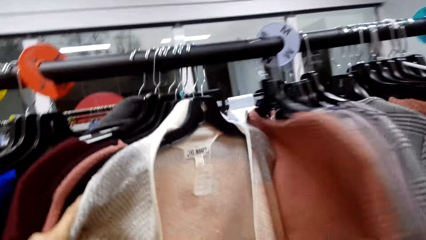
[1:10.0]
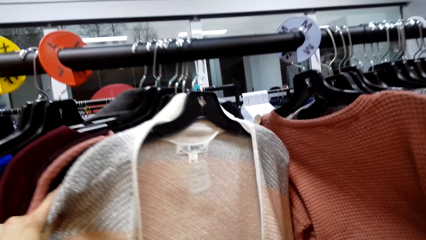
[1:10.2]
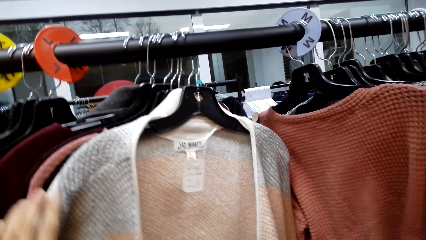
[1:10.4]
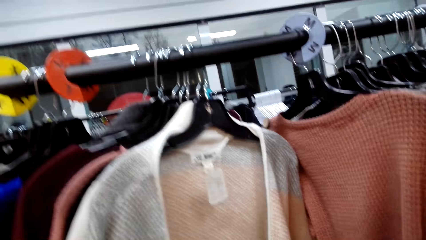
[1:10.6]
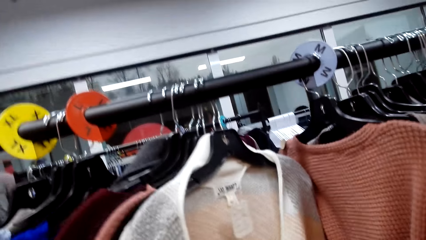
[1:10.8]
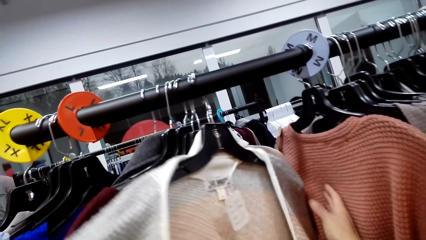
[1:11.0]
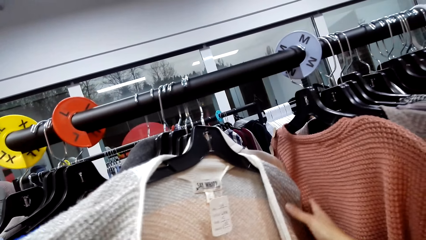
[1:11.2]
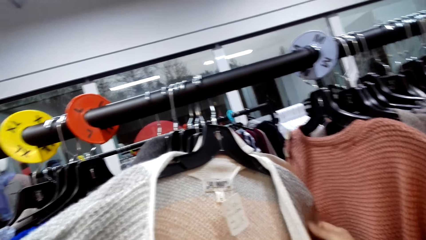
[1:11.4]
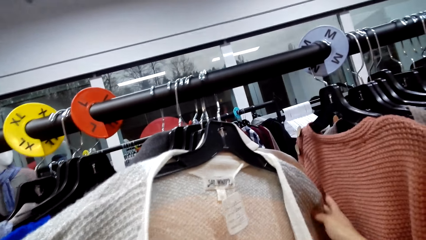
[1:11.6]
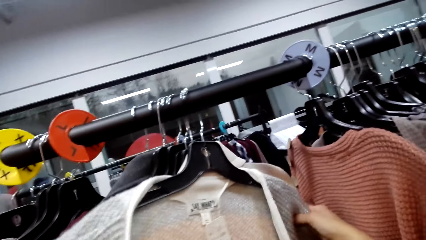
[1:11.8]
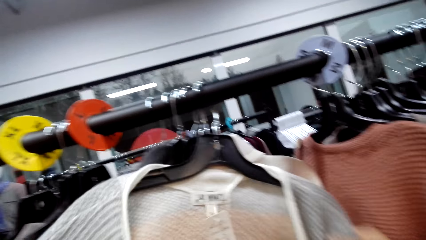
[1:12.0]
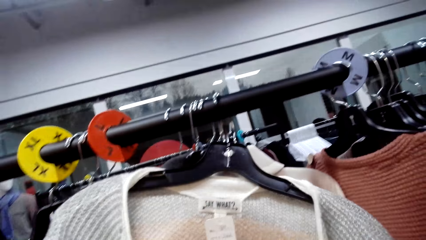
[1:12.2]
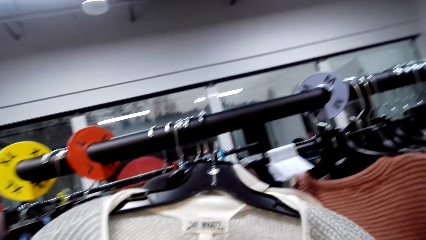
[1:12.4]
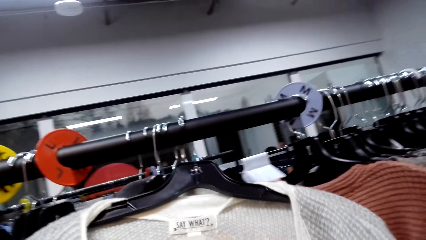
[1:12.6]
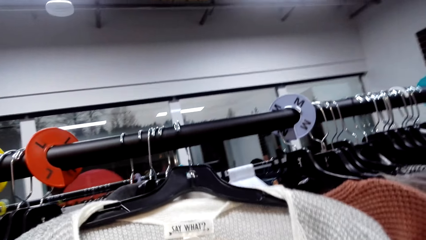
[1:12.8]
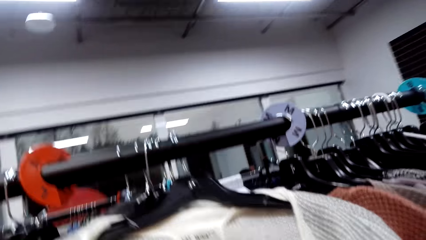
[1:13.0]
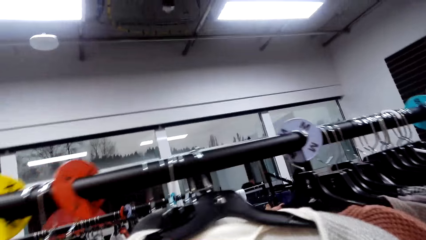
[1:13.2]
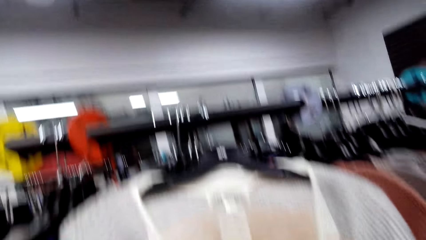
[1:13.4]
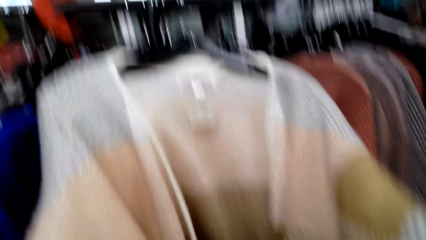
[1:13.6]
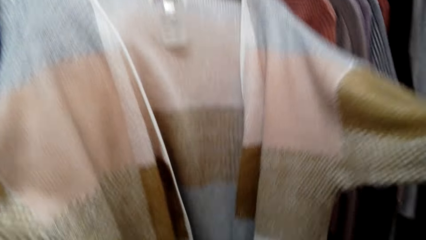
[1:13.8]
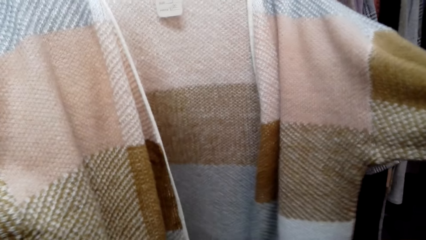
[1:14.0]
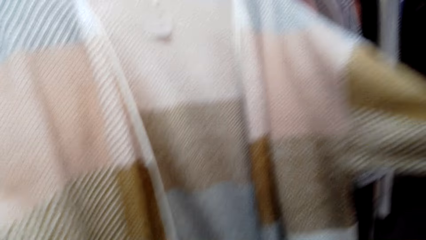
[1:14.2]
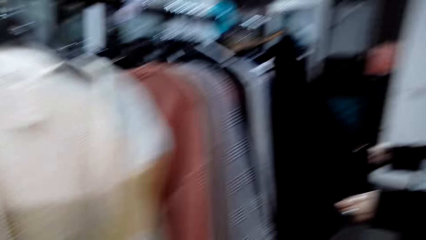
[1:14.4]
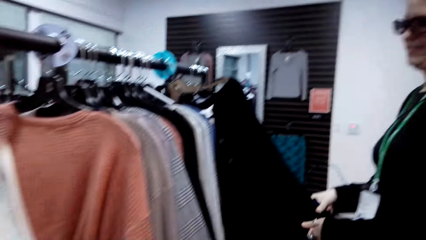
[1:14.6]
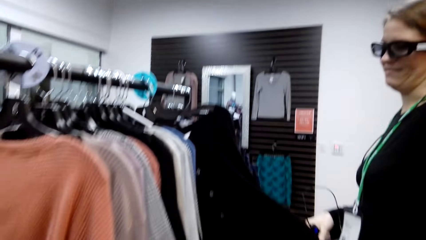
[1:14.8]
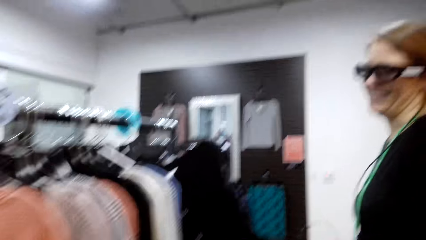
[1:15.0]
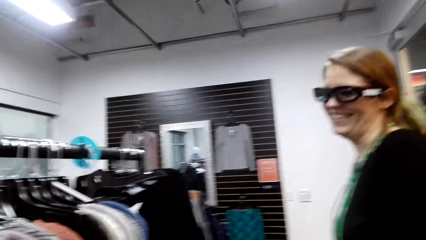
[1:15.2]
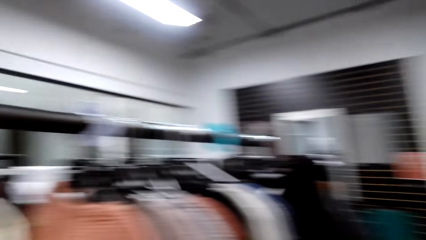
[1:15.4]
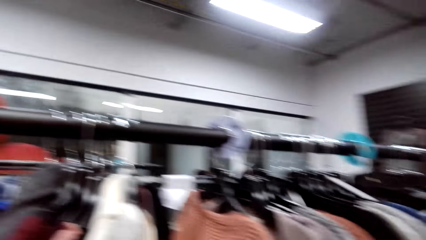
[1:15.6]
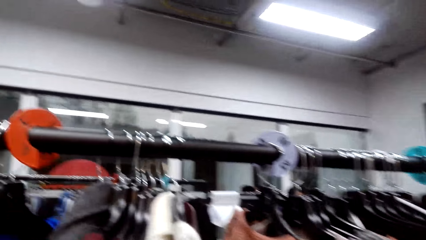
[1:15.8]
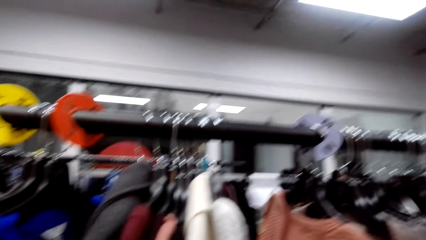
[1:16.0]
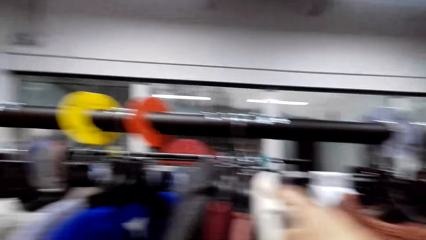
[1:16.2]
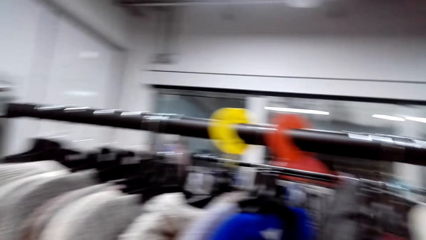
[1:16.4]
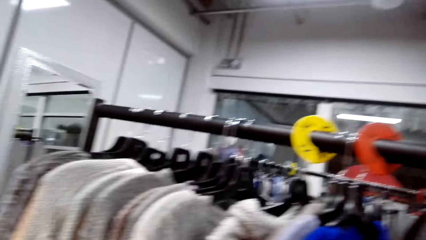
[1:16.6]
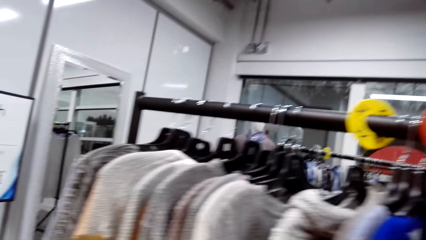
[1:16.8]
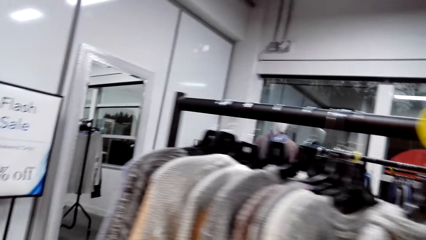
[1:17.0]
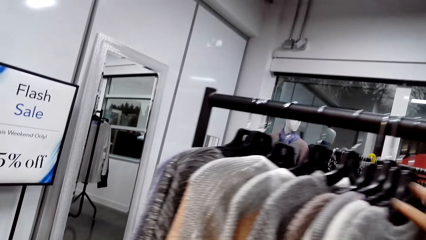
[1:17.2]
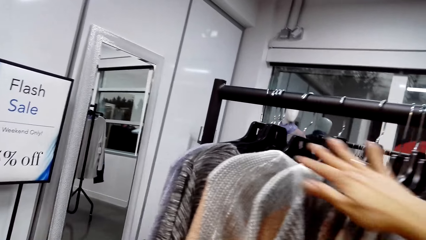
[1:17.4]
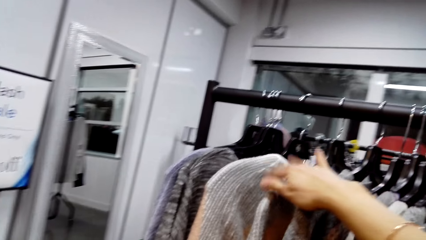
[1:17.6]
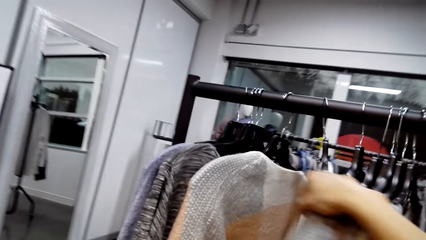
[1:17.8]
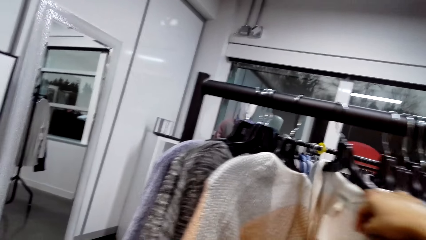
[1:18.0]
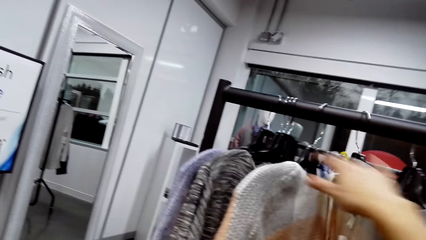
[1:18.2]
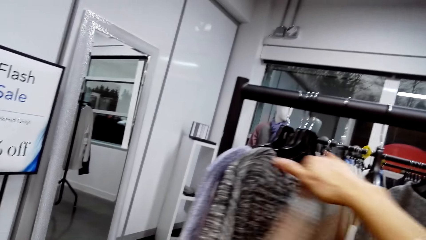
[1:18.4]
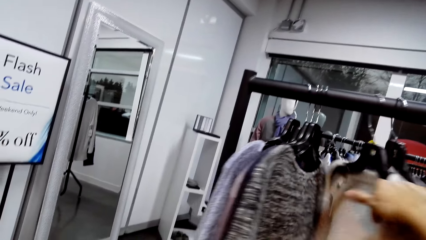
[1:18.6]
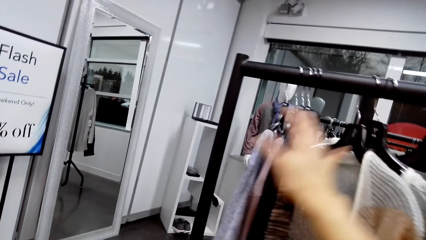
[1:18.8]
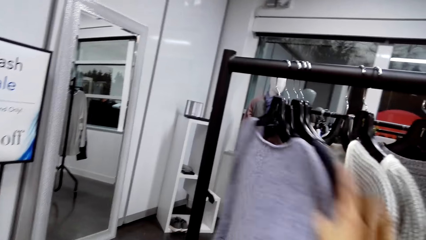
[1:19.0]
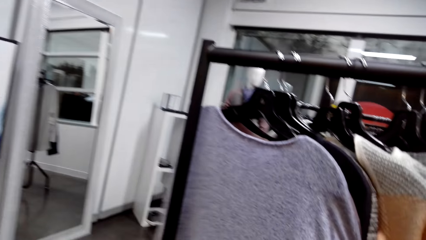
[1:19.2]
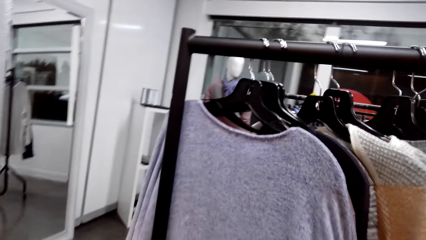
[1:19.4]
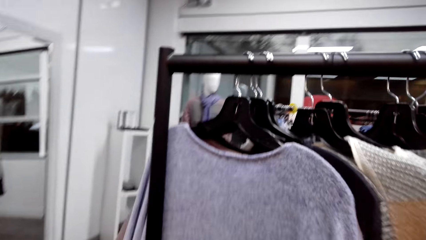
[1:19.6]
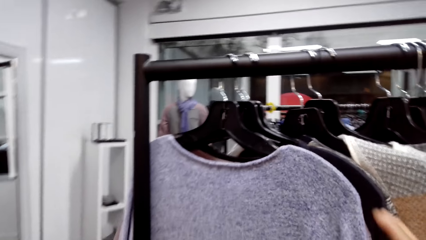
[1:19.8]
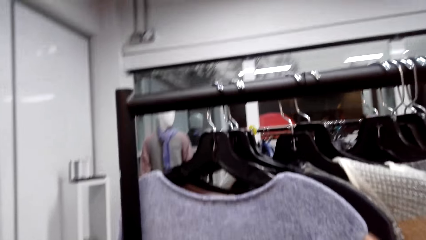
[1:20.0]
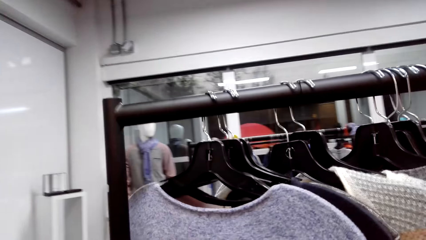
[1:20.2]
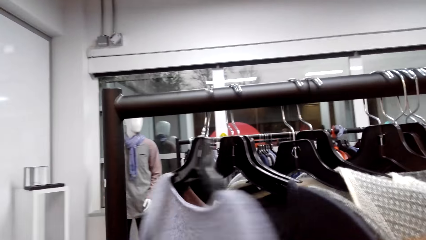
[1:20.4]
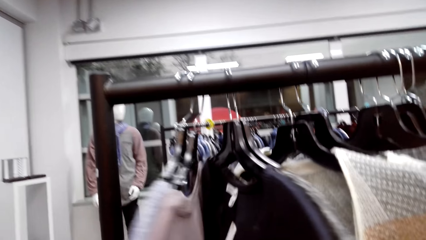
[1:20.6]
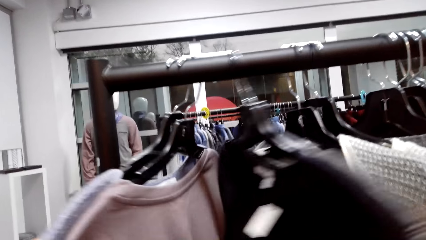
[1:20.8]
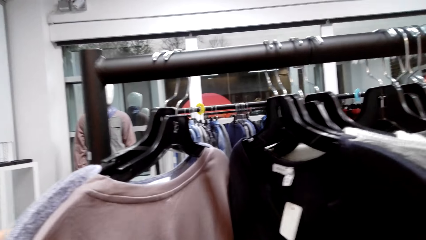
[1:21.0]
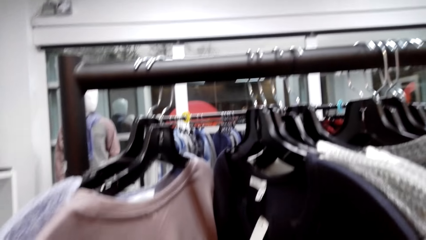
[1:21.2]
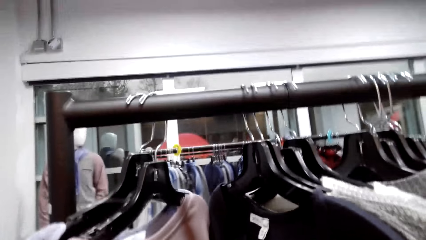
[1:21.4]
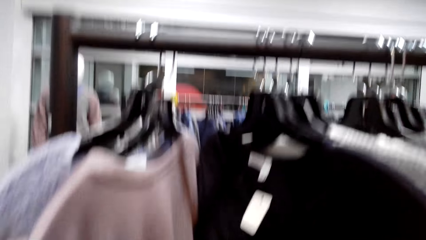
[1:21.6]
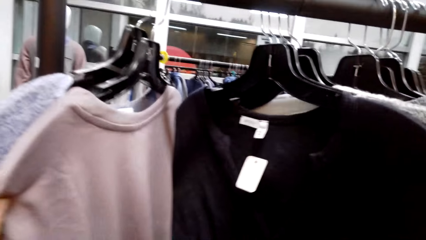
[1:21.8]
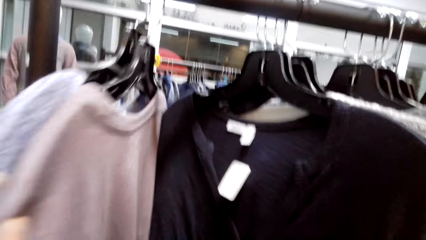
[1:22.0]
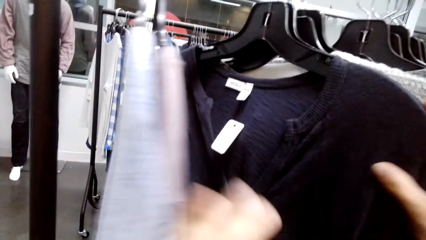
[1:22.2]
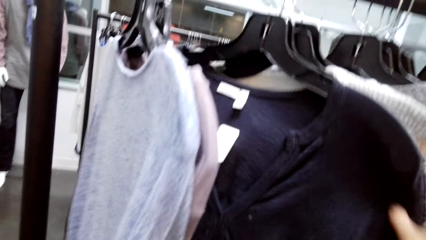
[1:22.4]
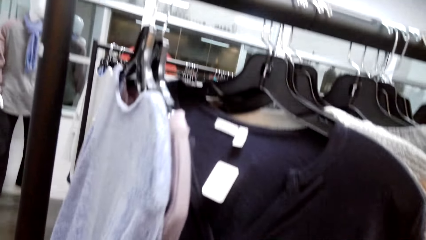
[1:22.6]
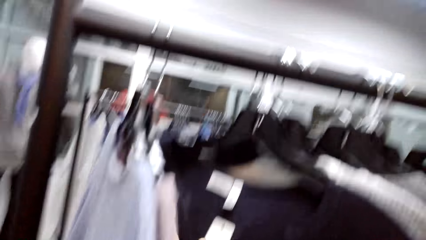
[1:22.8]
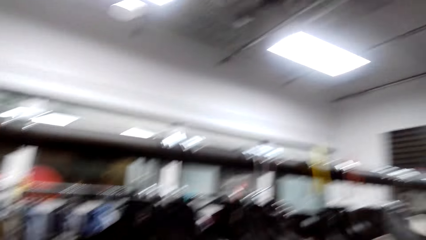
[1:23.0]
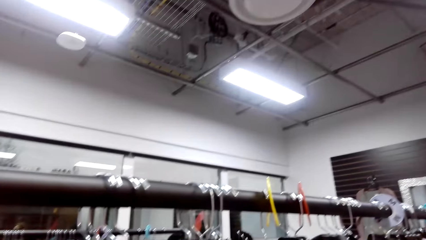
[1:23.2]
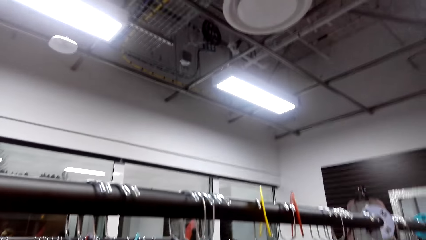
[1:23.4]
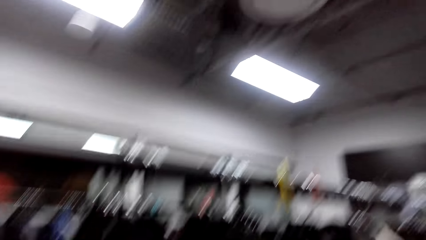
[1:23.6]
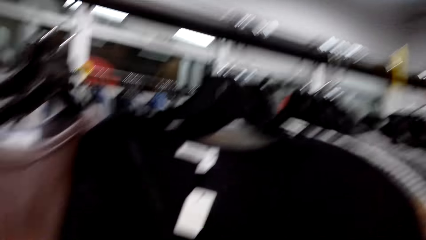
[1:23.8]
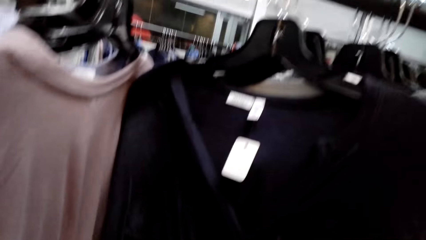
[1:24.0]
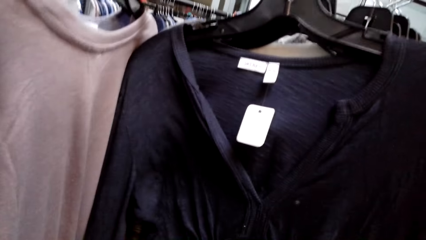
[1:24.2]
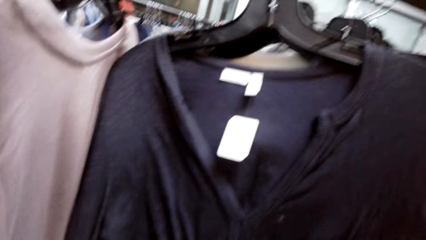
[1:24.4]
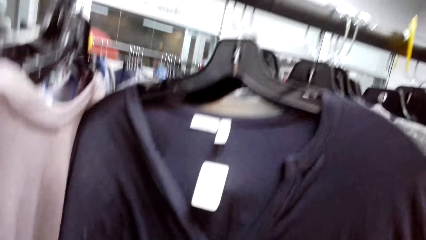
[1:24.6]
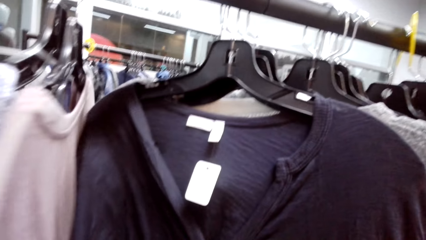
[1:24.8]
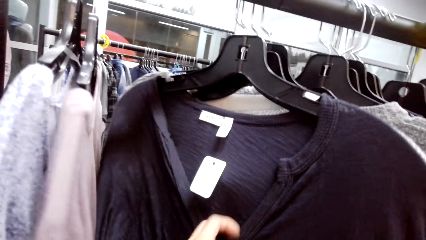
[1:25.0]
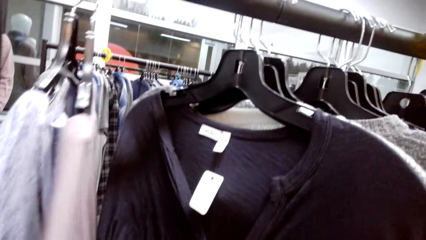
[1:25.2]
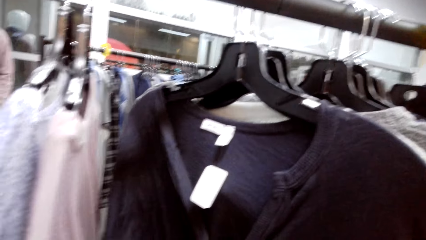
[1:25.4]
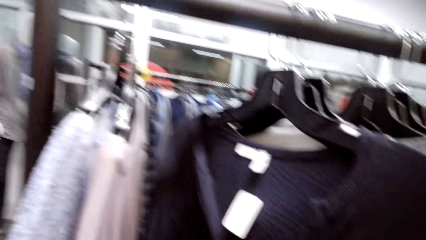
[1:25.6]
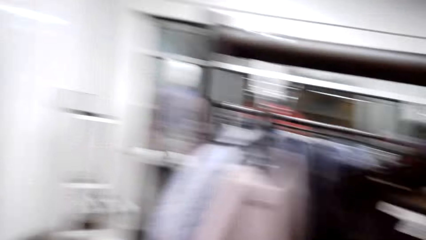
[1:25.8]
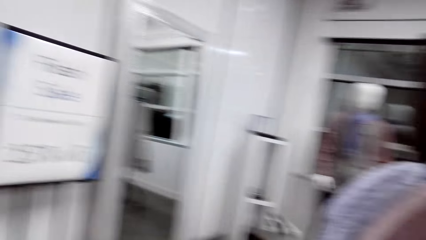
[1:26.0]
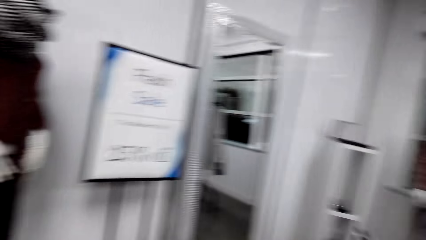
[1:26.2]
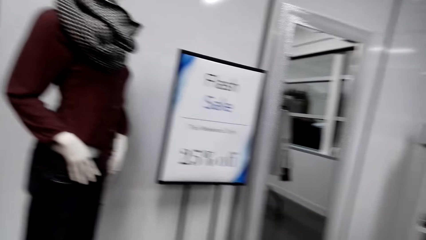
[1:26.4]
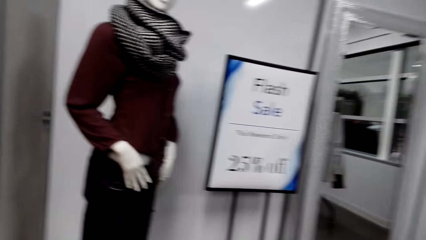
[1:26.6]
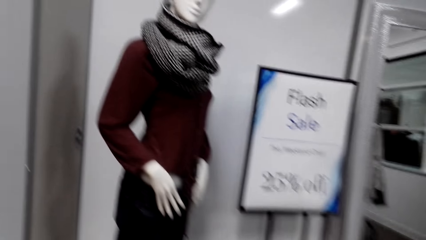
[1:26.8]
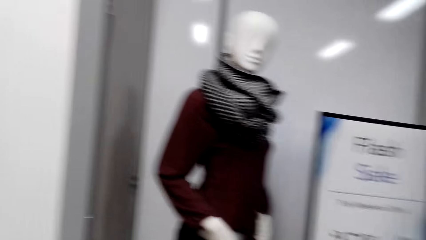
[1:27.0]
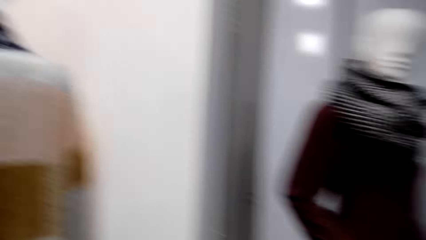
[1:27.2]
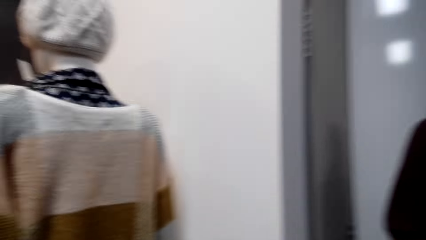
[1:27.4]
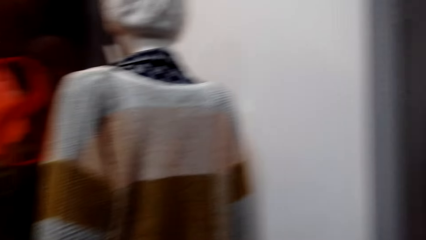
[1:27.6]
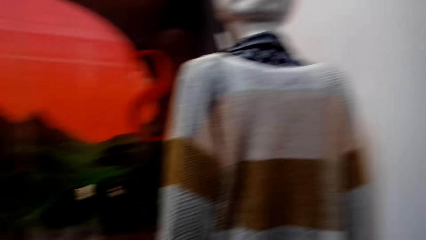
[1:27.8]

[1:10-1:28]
The camera wearer holds a cardigan. They look through the sweaters on the hanger. They talk. They look through the sweaters on the hanger.
